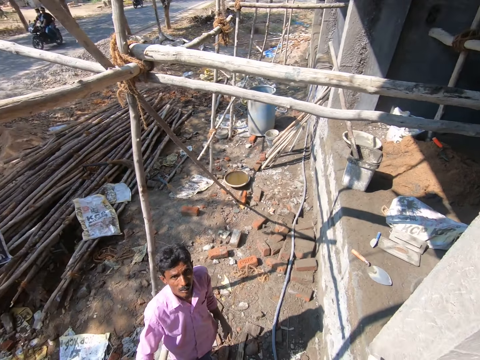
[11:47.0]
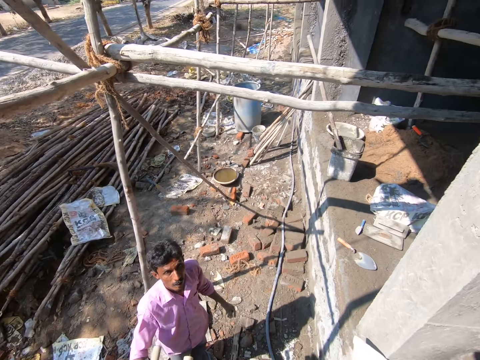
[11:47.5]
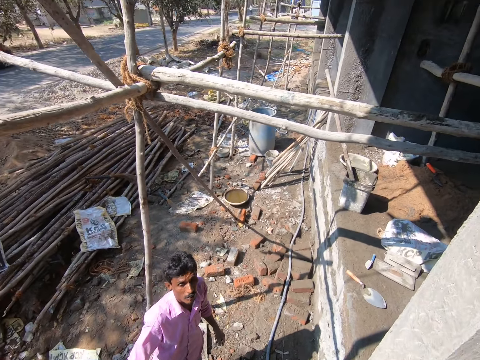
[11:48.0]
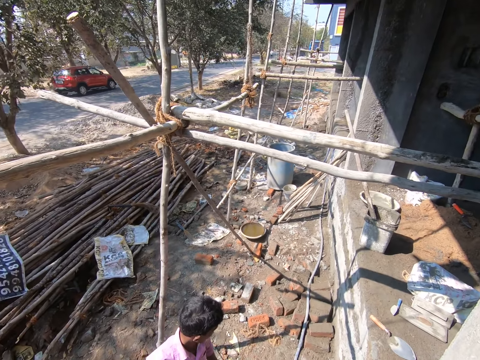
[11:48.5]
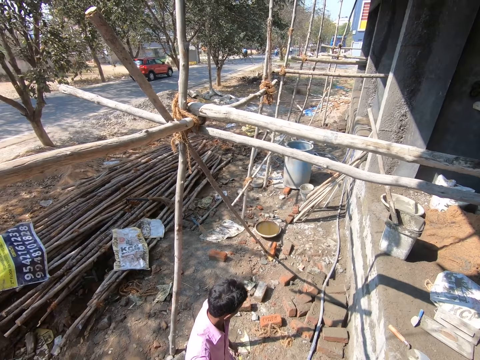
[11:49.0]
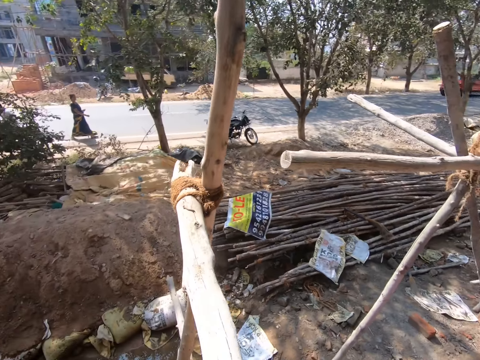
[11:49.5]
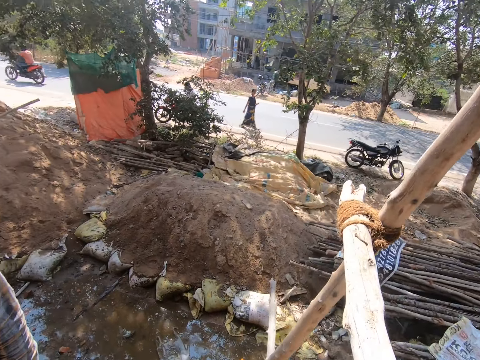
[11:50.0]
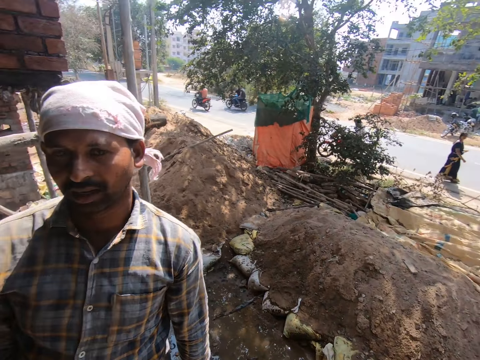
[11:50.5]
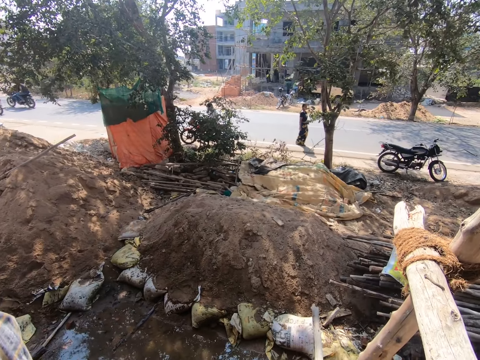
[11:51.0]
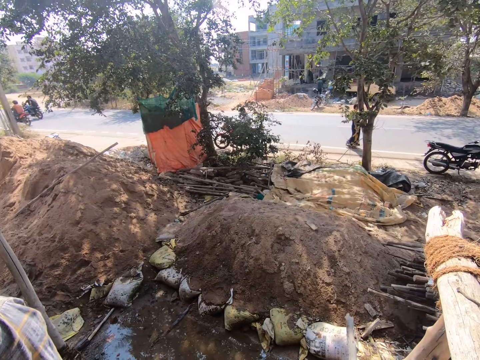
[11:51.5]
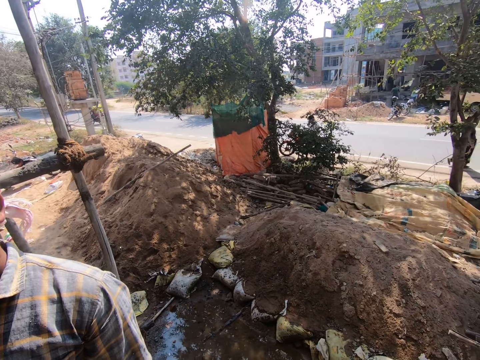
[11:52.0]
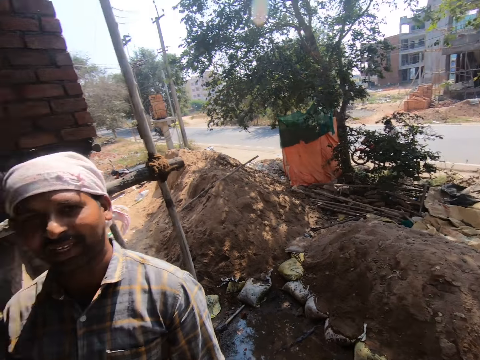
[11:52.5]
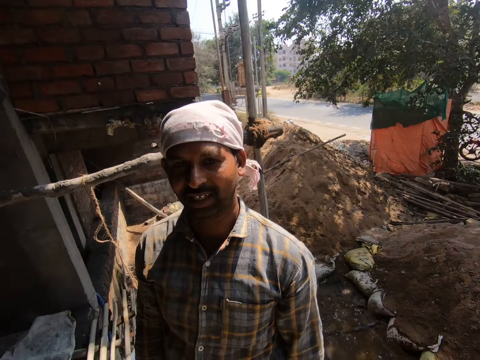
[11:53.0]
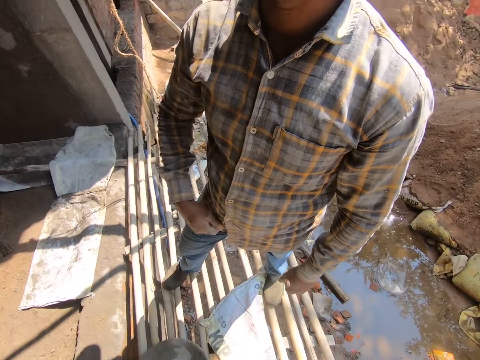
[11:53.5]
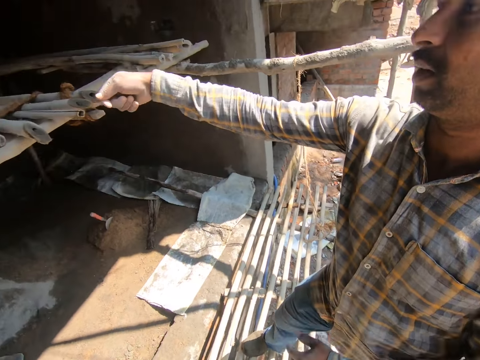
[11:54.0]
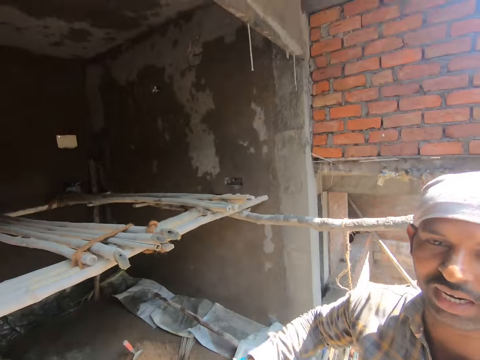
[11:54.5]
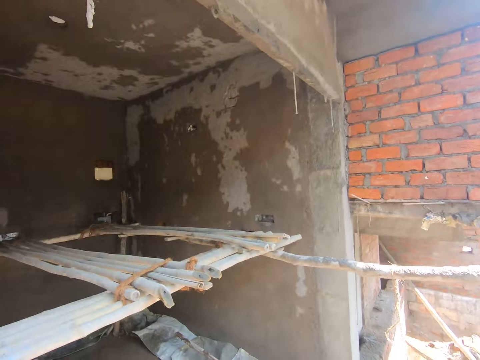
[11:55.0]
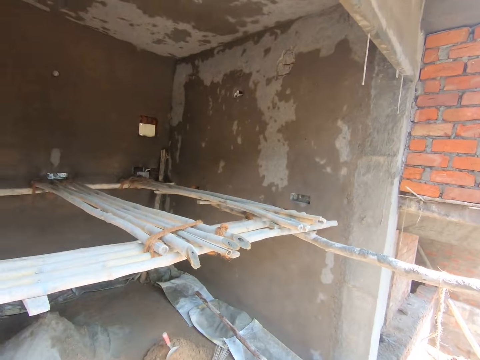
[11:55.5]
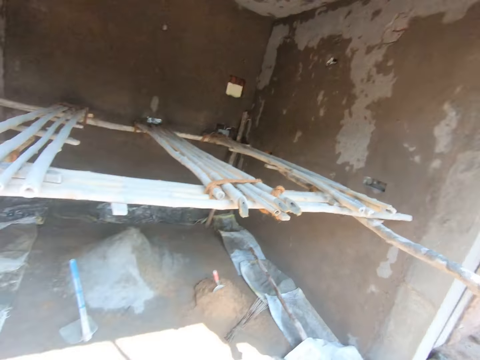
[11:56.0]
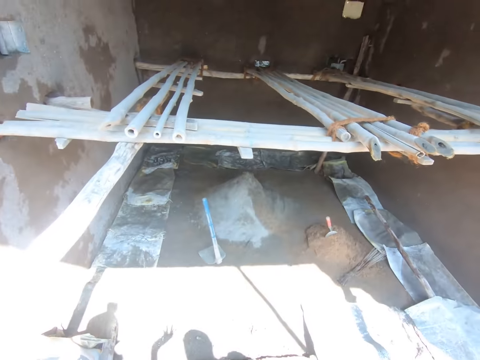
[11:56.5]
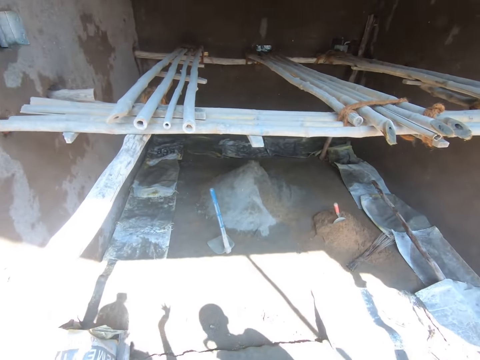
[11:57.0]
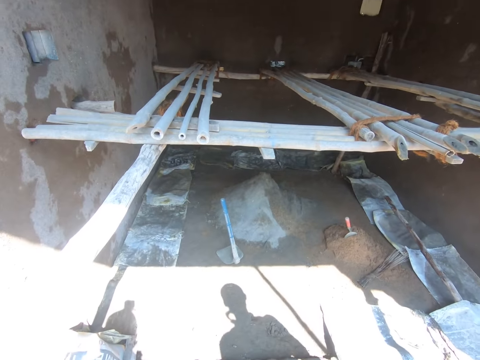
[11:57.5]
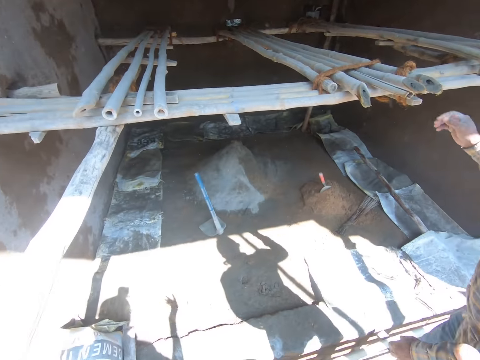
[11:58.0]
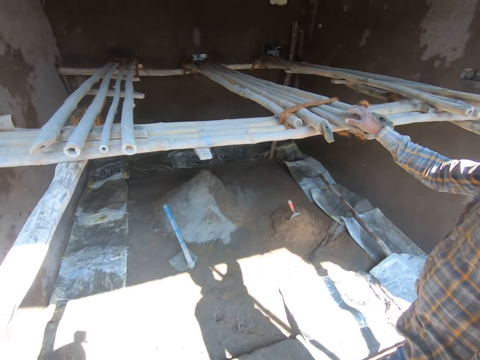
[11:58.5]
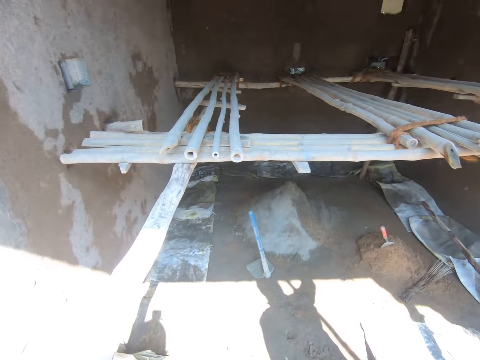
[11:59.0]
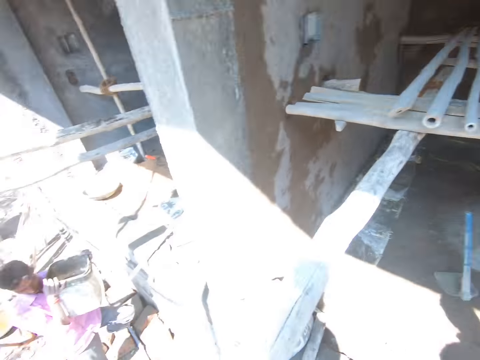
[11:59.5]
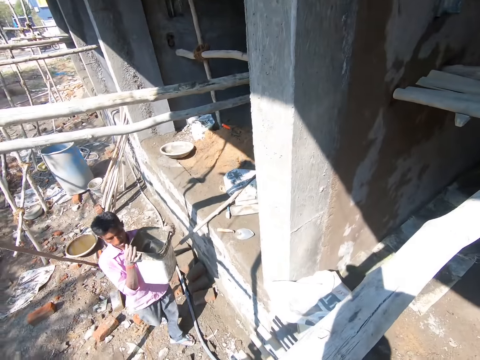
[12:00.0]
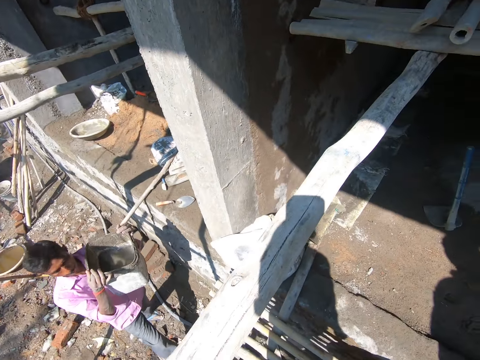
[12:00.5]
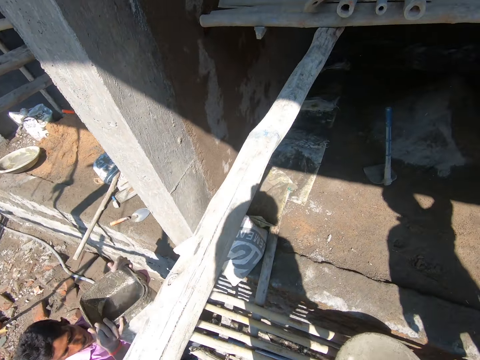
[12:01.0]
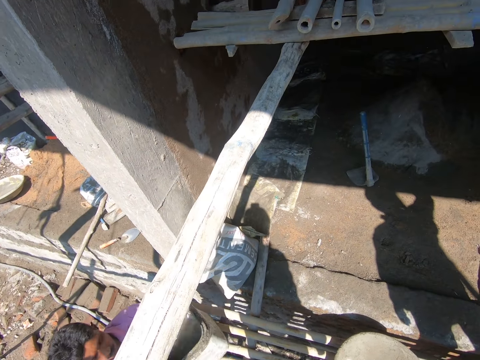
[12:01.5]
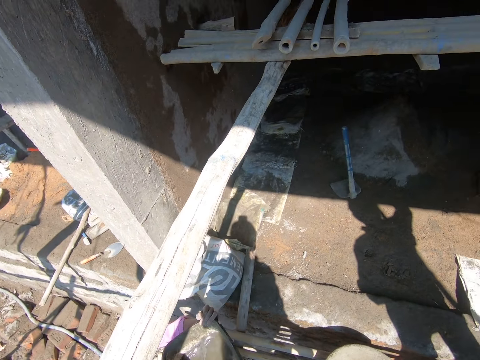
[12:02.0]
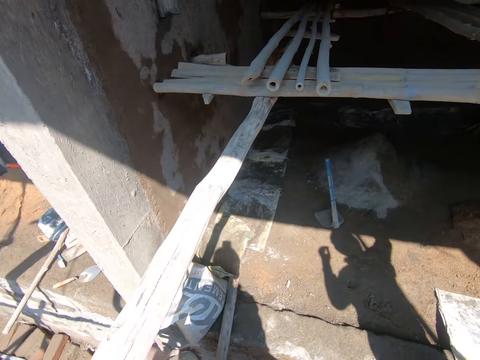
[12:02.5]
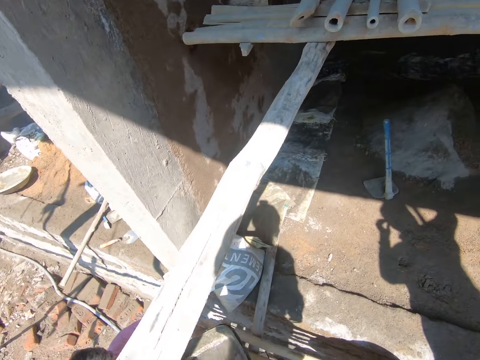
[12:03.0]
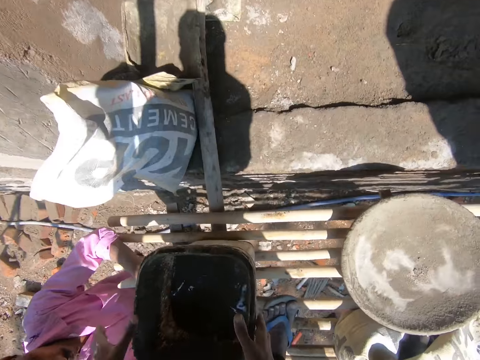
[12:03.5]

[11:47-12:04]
A man walks in a compound. Another man converses with the camera wearer. The camera wearer converses with the other man. The other man moves the hand. The camera wearer looks around the construction site. The other man places his right hand on a bamboo scaffold. The first man walks in the compound. The first man carries the bucket, and places the bucket of cement mortar on the bamboo scaffold with both hands. The camera wearer carries the bucket of cement mortar from the bamboo scaffold with both hands.

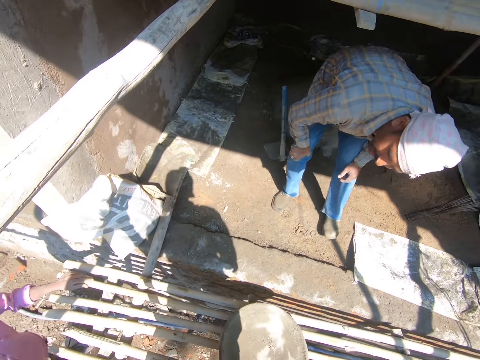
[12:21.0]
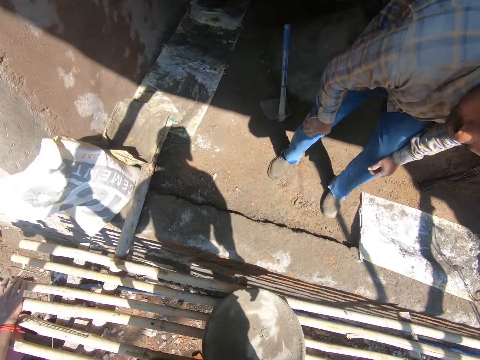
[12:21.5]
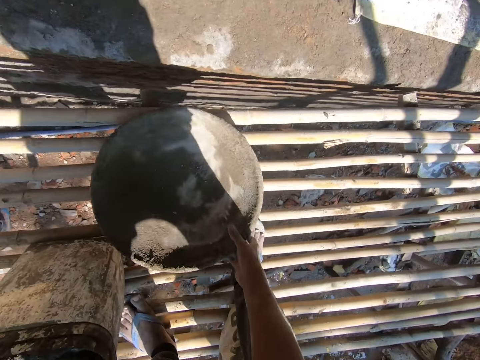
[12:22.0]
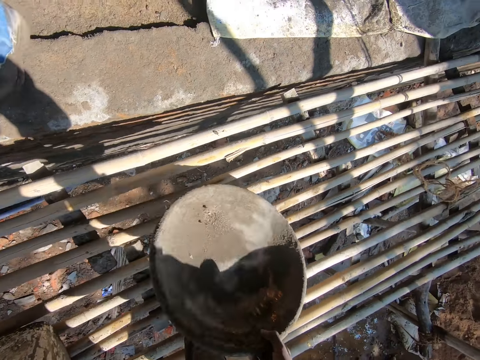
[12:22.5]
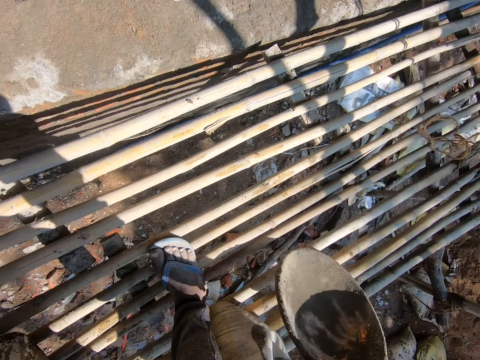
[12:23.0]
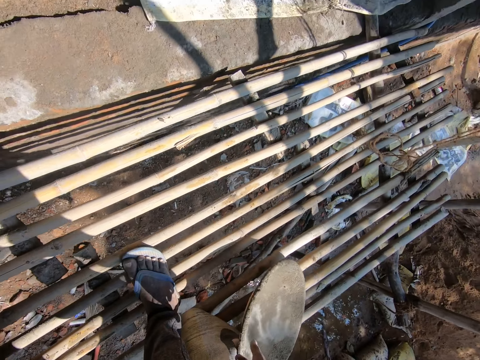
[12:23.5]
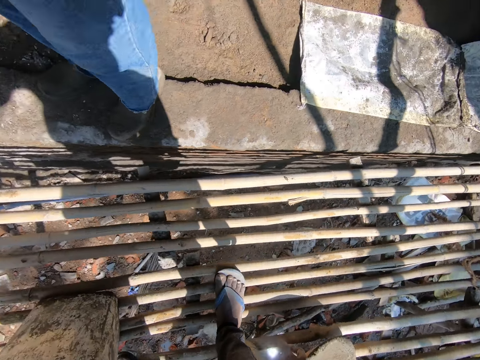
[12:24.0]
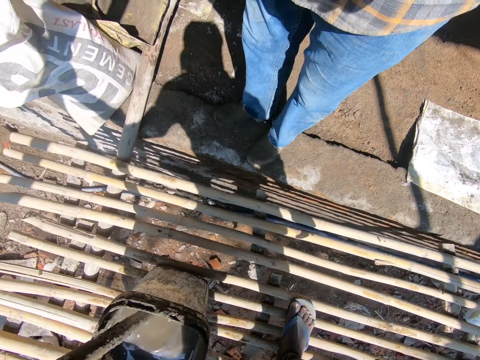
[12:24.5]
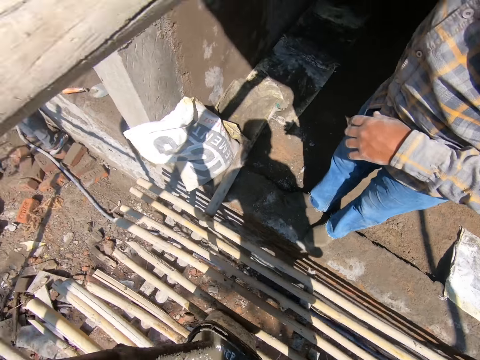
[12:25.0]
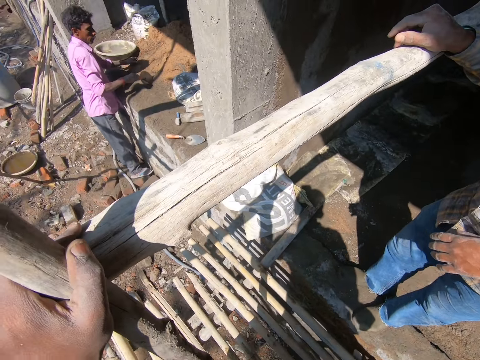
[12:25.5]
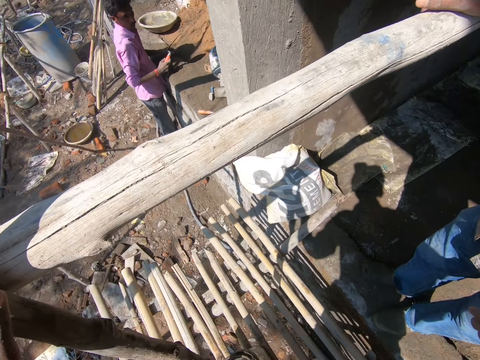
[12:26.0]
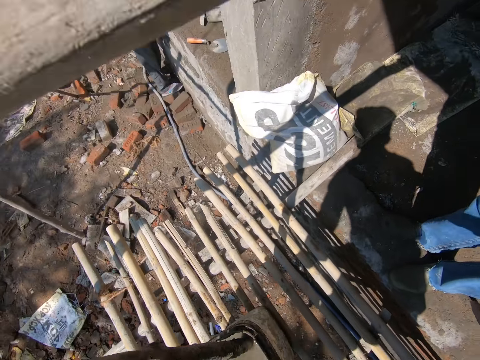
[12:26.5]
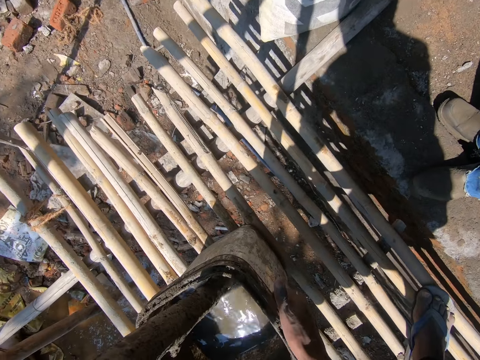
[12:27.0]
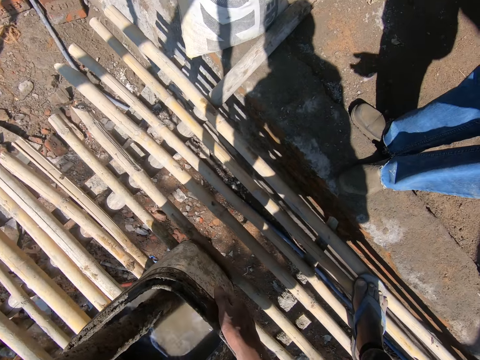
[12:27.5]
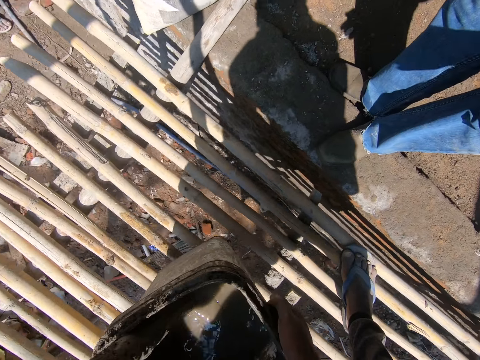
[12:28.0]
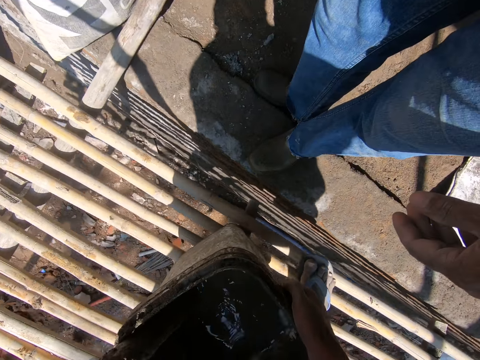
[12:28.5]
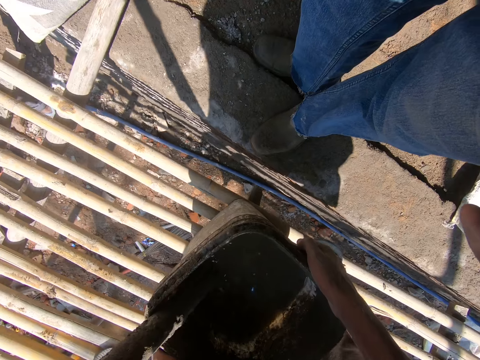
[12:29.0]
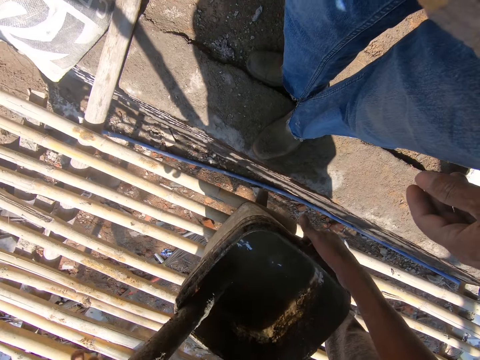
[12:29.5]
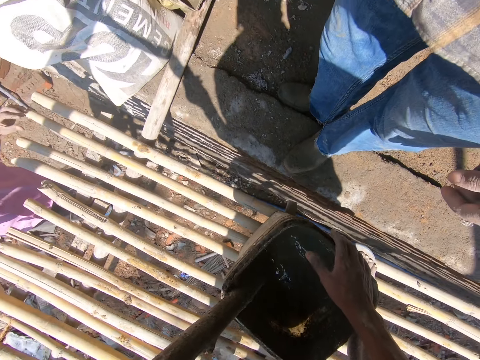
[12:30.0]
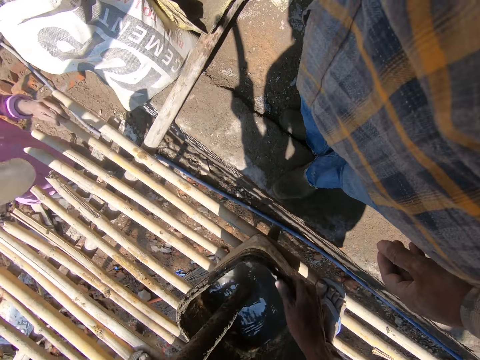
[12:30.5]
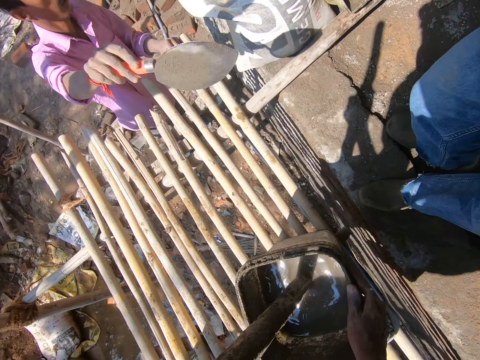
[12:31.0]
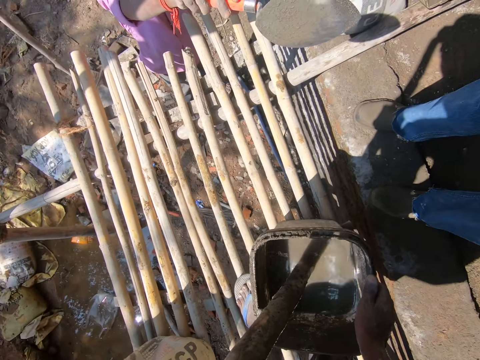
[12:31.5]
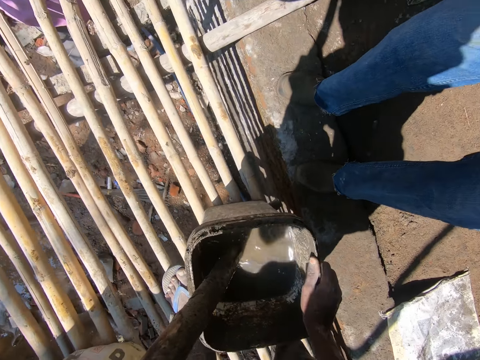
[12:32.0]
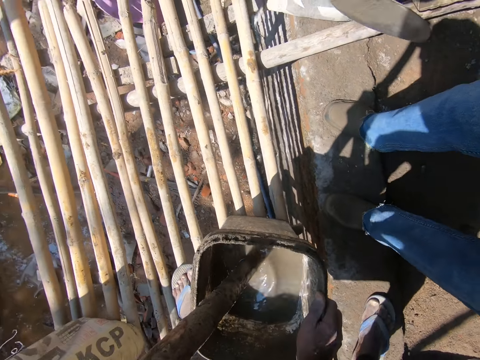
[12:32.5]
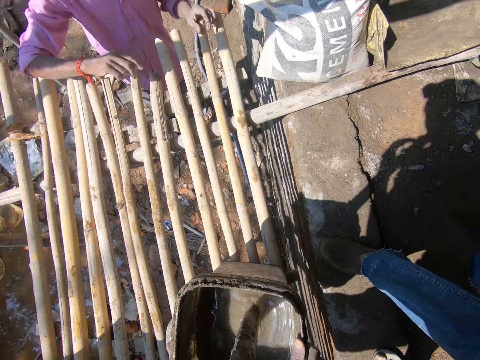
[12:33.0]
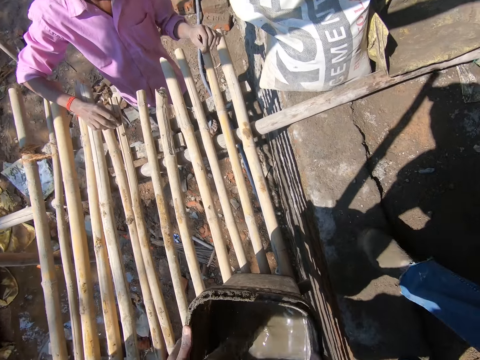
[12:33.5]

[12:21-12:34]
The camera wearer picks up the pan from the bamboo scaffold with his right hand. He places the pan on the bamboo scaffold with his right hand. He converses. He carries the bucket of cement mortar from the bamboo scaffold with both hands. He places the bucket of cement mortar on the bamboo scaffold with both hands. He removes his left hand from the bucket of cement mortar on the bamboo scaffold. A man stretches a trowel at the camera wearer with his right hand.
